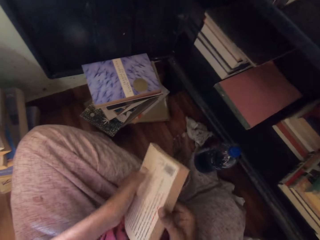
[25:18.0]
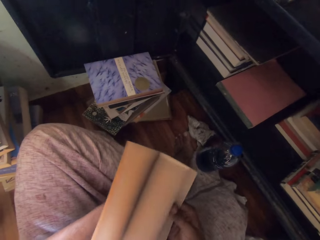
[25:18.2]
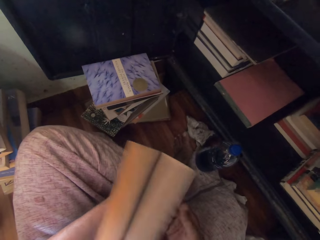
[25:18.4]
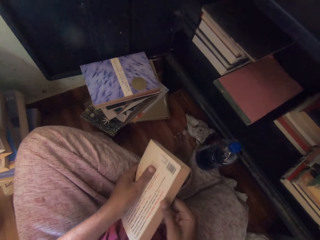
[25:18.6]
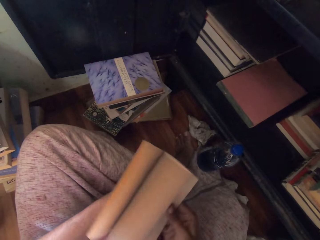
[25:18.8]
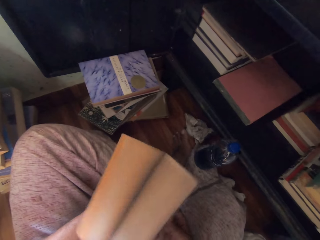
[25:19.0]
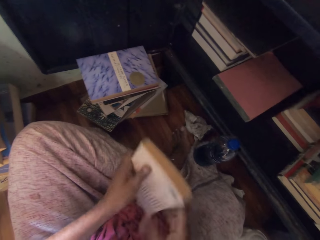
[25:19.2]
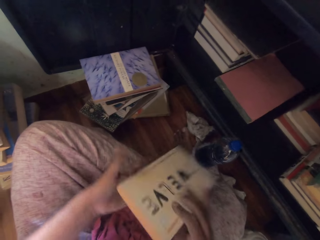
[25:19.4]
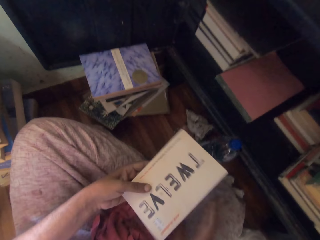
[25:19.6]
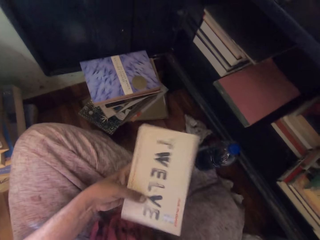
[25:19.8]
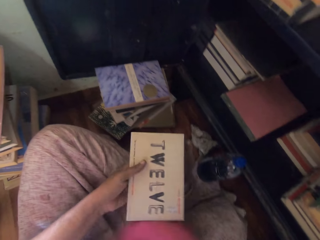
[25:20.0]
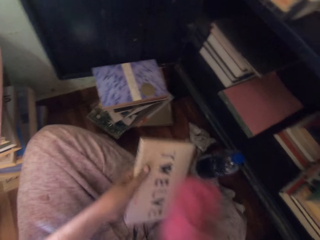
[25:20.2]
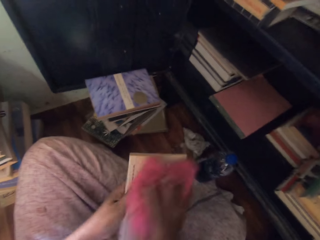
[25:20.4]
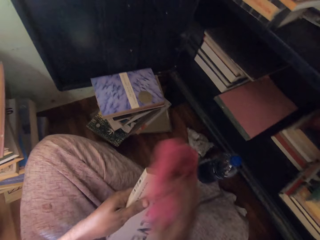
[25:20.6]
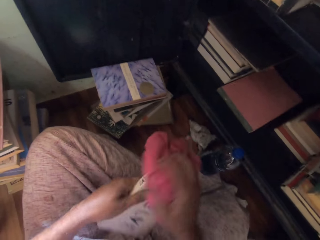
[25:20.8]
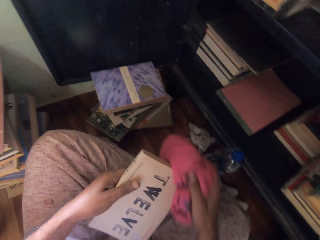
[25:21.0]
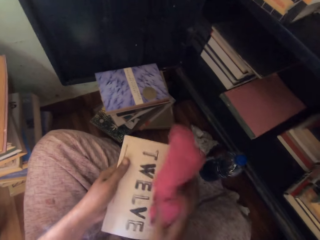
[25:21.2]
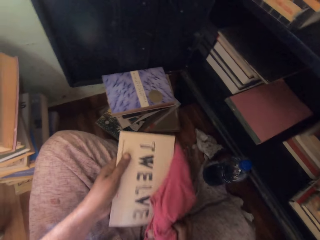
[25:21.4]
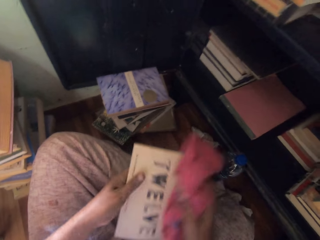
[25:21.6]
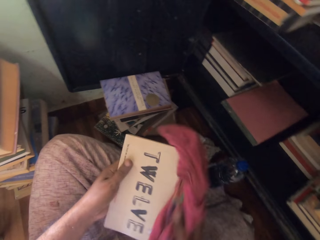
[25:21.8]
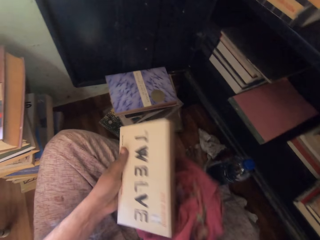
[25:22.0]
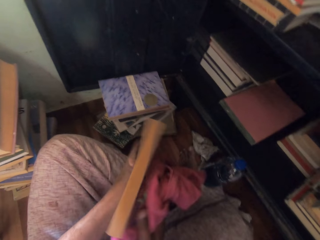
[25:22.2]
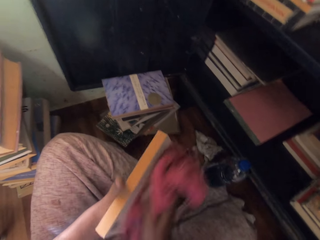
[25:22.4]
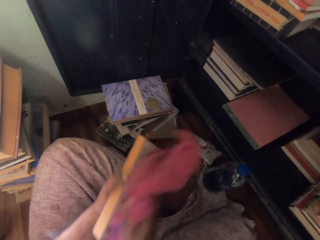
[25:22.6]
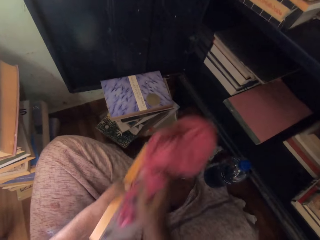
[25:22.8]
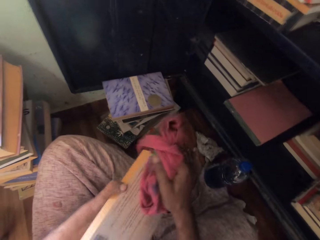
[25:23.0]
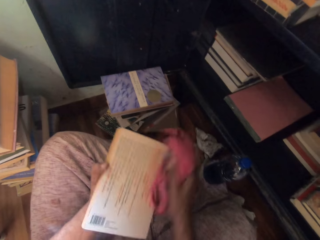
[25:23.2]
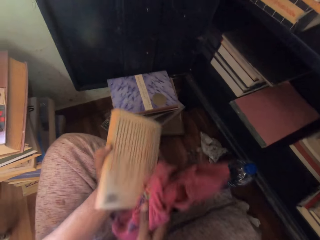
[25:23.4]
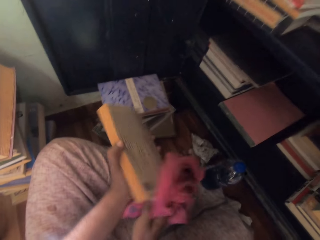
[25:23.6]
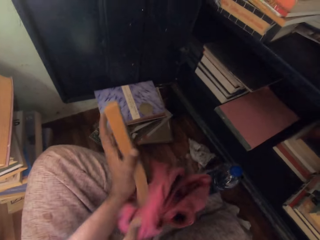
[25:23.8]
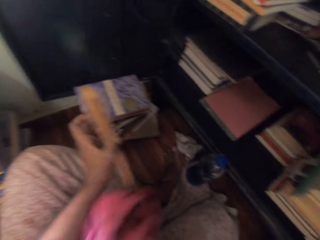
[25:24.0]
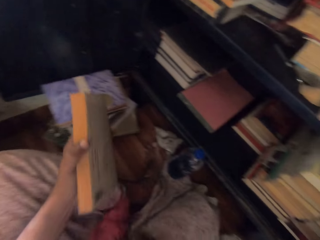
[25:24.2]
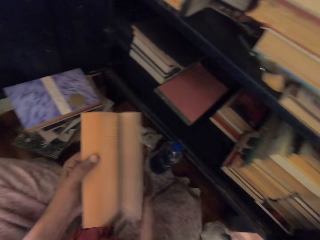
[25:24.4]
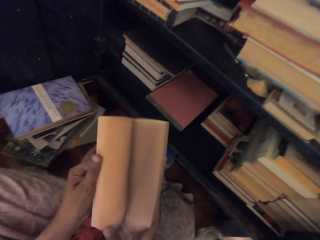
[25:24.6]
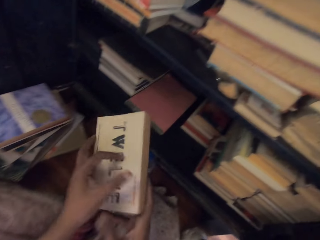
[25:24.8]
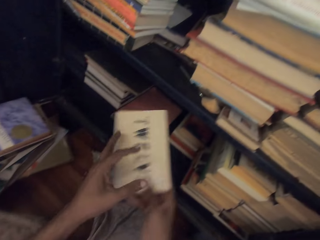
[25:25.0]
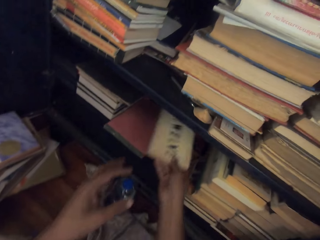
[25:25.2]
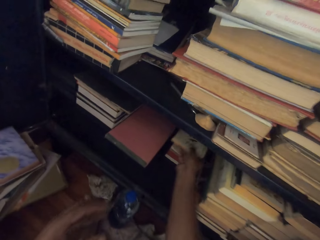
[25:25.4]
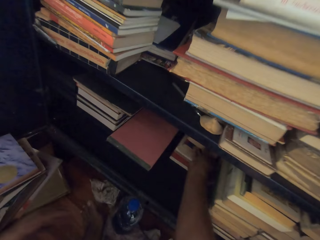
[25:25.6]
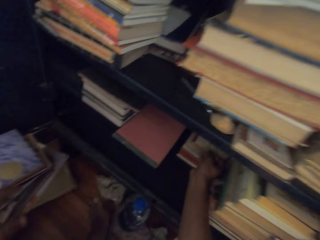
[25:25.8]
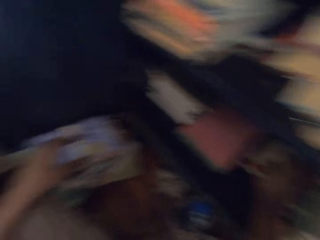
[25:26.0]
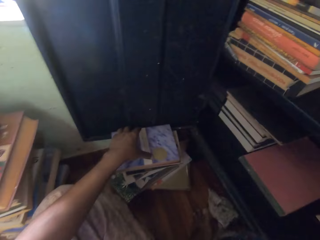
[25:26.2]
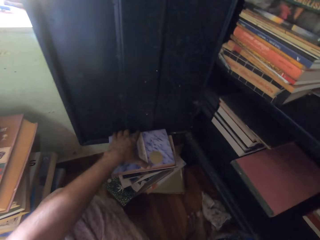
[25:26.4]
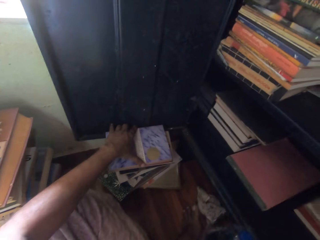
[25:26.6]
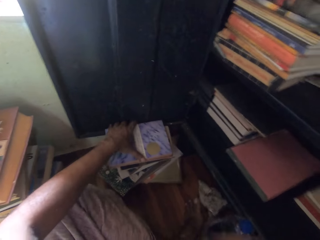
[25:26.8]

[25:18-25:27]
The camera wearer flips the pages of the book with both hands. She turns the book with both hands. She picks the towel or cloth from her legs with her right hand. She cleans the book with the towel in her right hand. She drops the towel on her legs with her right hand. She flips the pages of the book with her left hand. She passes the book from her left hand to her right hand. She puts the book in the cabinet with her right hand. She wipes the book with the cloth.

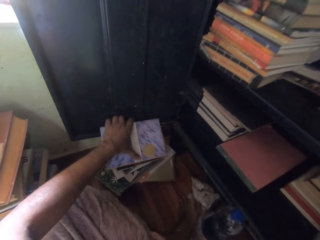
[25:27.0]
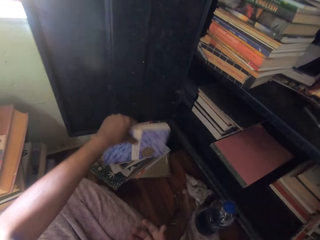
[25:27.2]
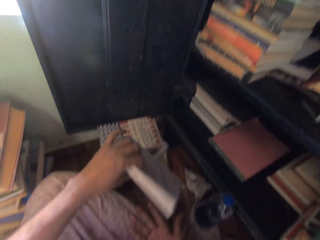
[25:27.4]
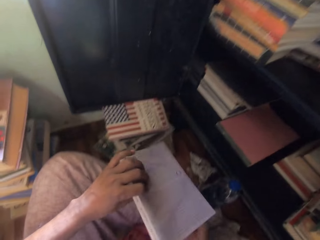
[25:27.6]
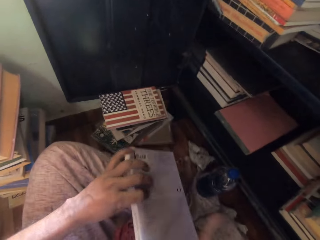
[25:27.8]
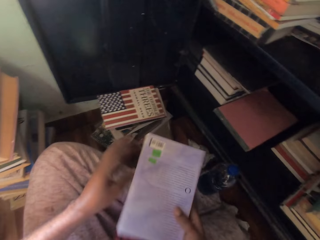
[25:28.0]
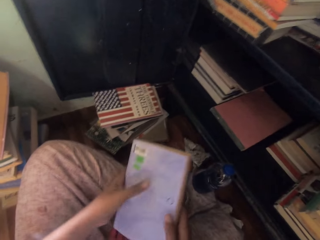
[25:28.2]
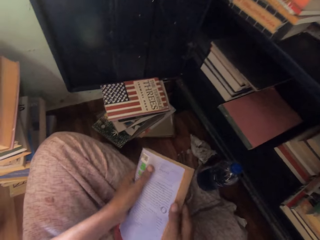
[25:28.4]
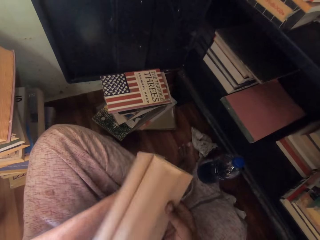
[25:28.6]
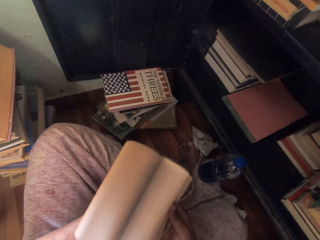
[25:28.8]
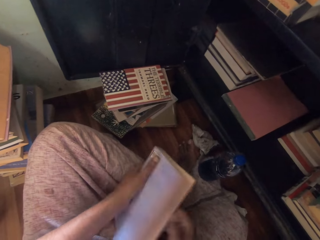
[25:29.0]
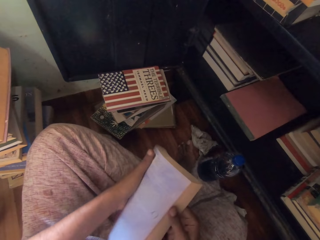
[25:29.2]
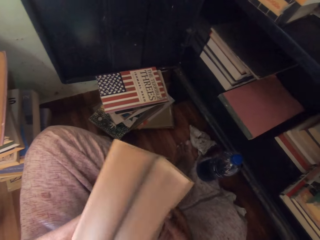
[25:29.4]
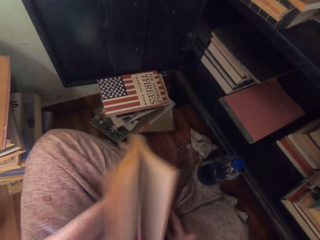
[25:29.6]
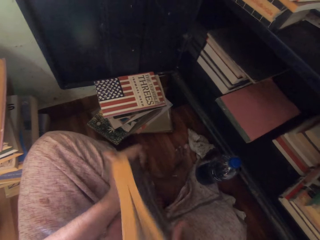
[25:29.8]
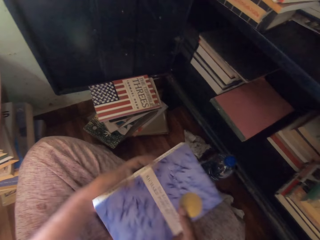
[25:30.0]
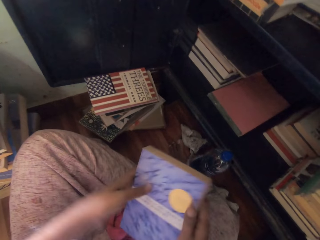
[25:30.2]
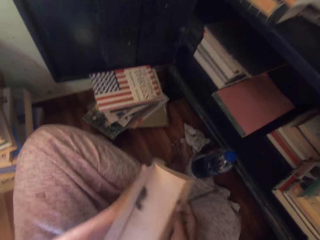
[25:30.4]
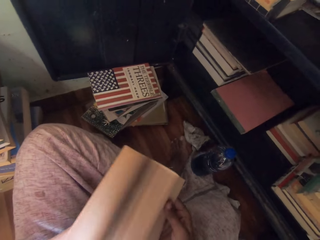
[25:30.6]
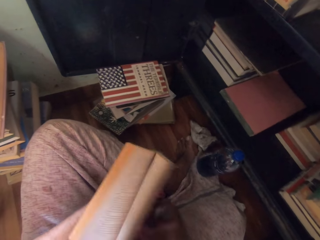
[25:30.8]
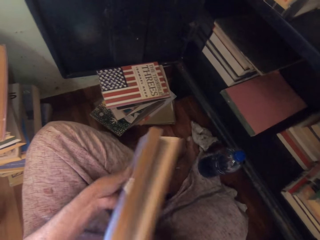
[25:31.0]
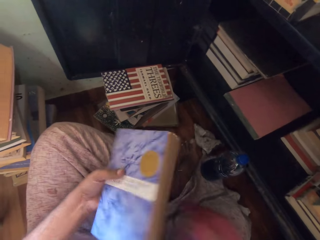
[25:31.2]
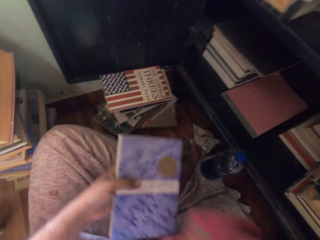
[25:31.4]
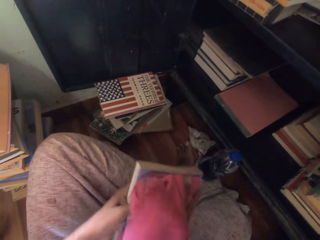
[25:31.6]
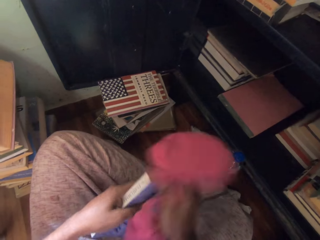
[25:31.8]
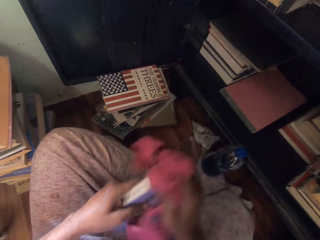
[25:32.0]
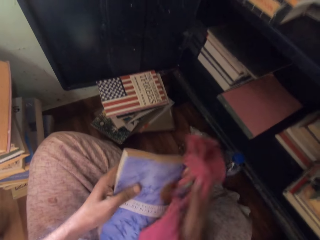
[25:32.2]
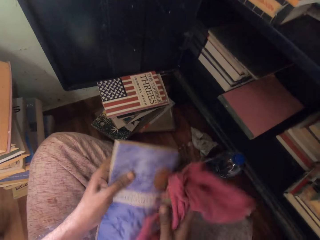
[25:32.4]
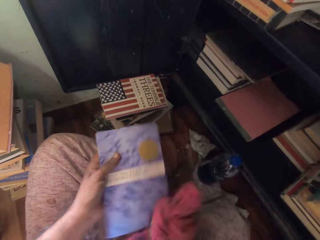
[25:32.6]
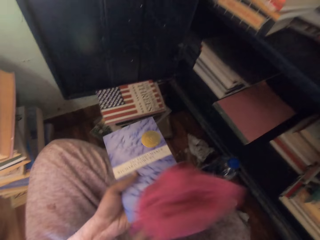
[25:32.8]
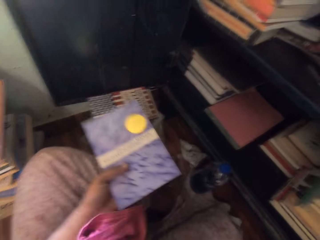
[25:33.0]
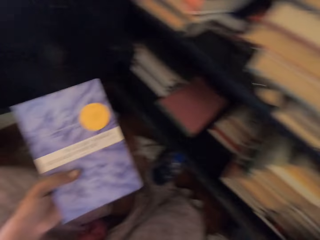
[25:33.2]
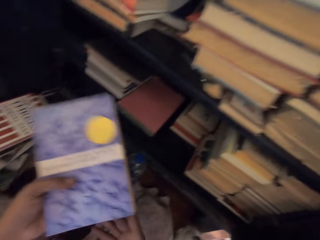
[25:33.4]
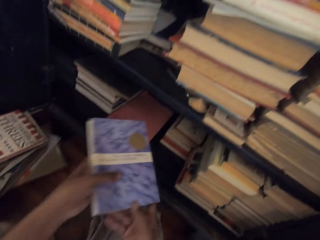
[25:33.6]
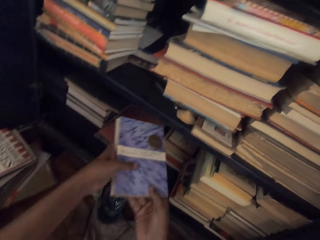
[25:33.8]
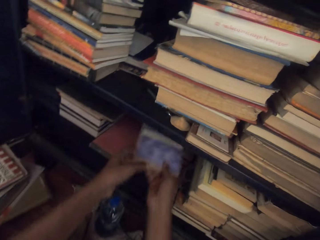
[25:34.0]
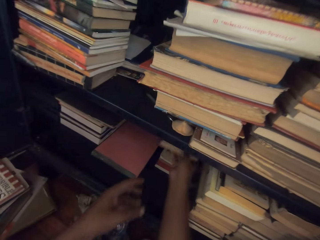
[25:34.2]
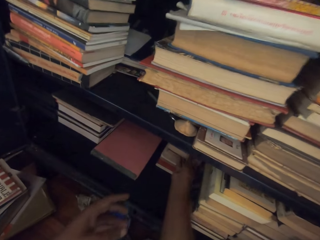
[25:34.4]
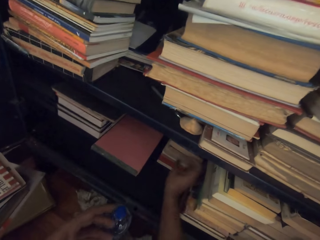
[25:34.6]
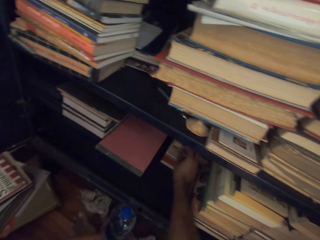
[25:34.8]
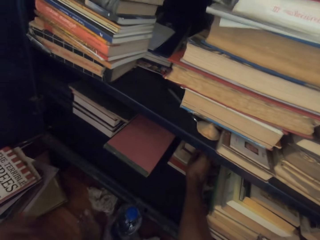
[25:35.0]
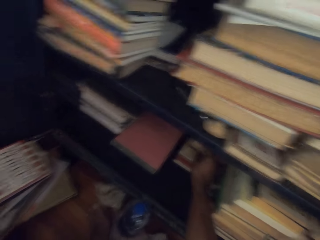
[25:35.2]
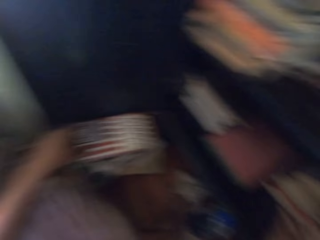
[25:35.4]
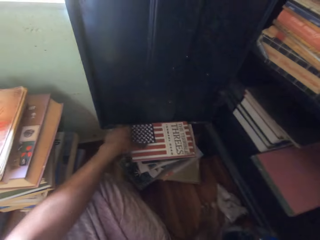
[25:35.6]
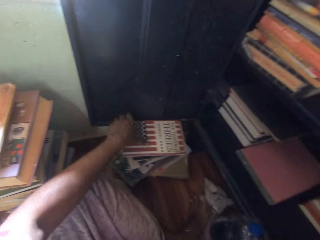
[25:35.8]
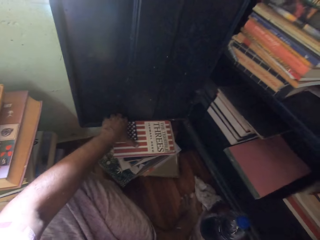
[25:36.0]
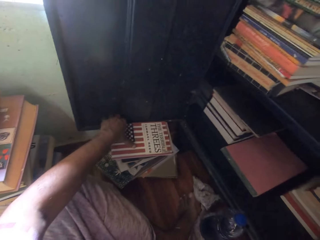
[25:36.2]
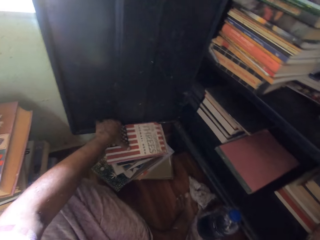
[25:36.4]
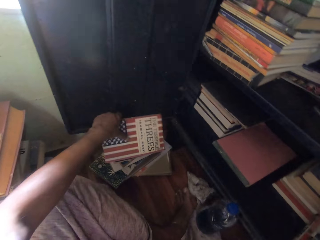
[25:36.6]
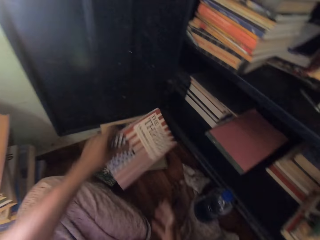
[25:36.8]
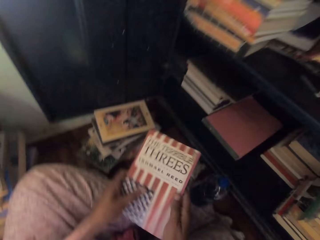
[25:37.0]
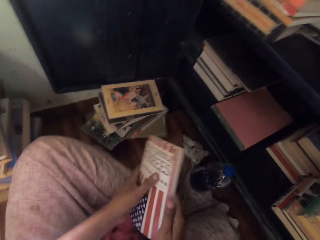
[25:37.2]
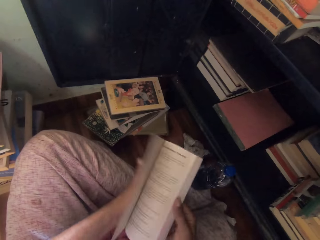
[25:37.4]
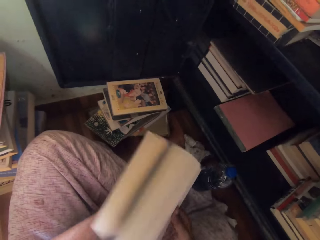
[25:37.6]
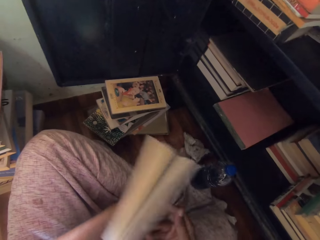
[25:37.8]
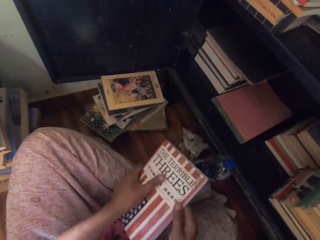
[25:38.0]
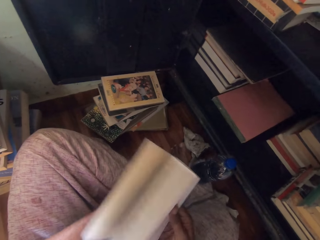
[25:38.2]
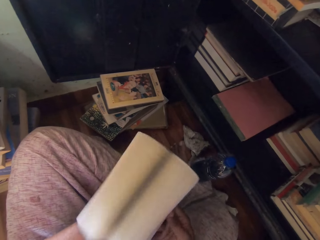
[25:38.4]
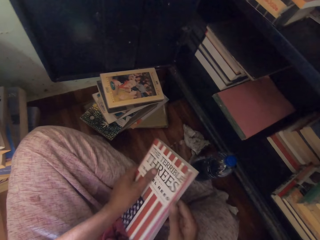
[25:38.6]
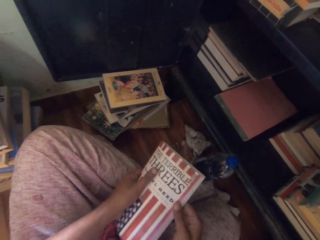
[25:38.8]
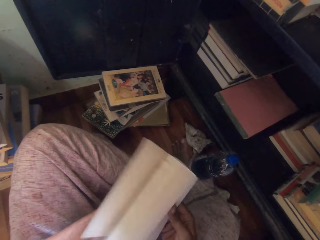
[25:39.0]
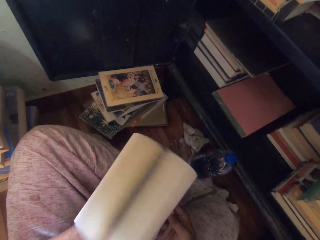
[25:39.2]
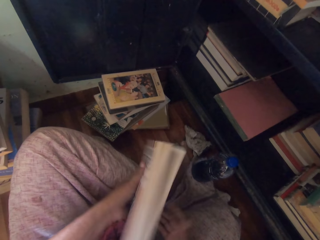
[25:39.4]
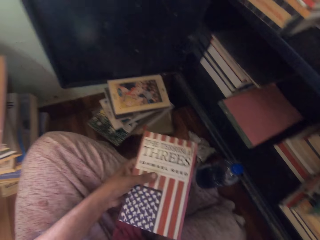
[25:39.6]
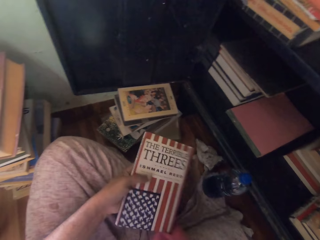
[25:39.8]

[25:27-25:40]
The camera wearer picks up a book from the stack of books with her left hand. She turns the book with both hands. She flips the pages of the book with both hands. She turns the book with both hands. She flips the pages of the book with both hands. She picks the towel or cloth from her legs with her right hand. She cleans the book with the towel in her right hand. She puts down the cloth. She passes the book from her left hand to her right hand. She puts the book in the cabinet with her right hand. She wipes the book with the cloth. She pushes the book in the cabinet with her right hand. She picks up a book from the stack of books with her left hand. She flips the pages of the book with both hands.
